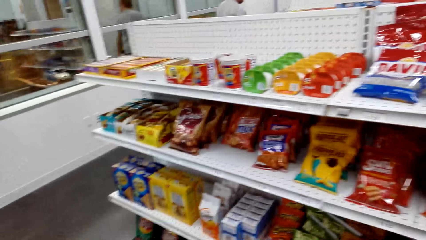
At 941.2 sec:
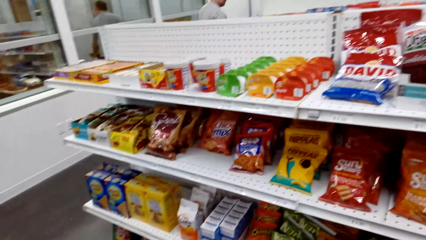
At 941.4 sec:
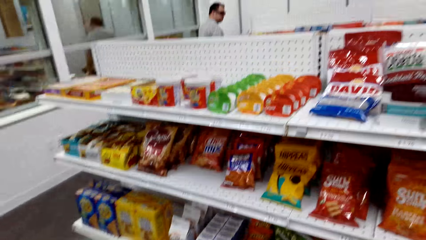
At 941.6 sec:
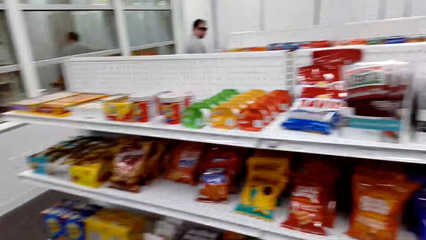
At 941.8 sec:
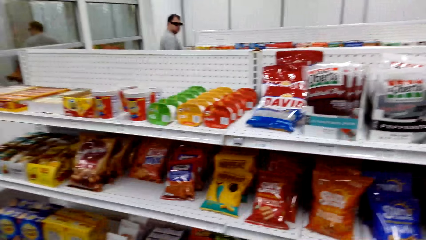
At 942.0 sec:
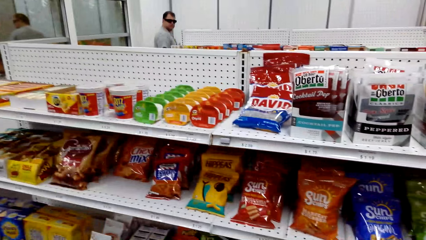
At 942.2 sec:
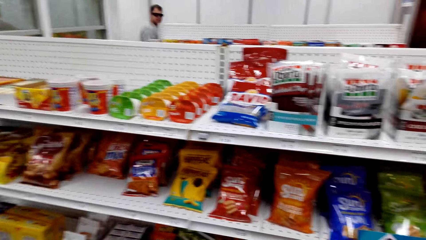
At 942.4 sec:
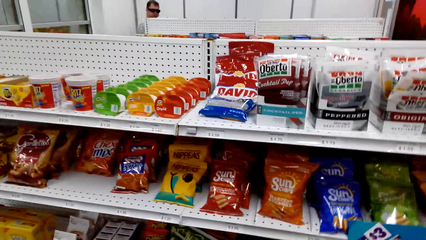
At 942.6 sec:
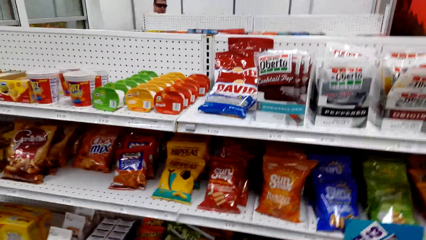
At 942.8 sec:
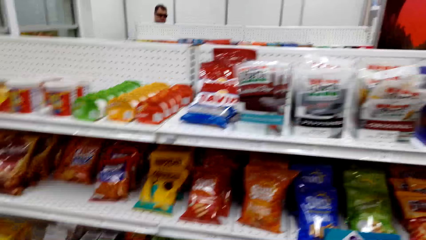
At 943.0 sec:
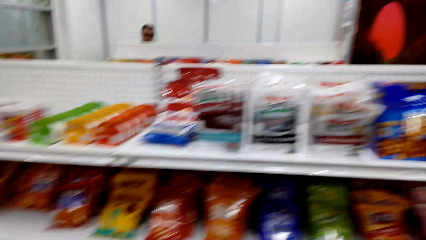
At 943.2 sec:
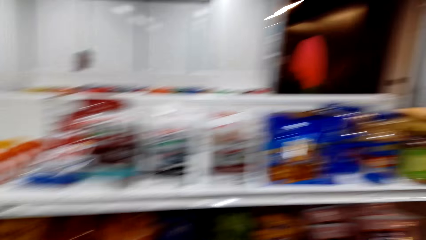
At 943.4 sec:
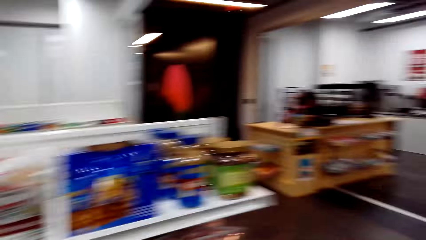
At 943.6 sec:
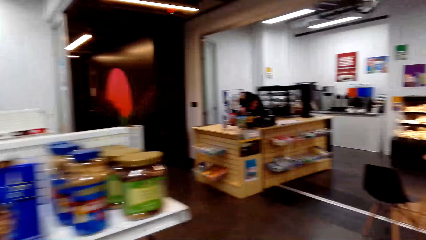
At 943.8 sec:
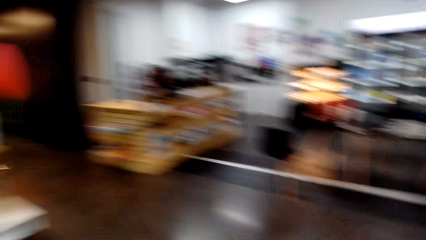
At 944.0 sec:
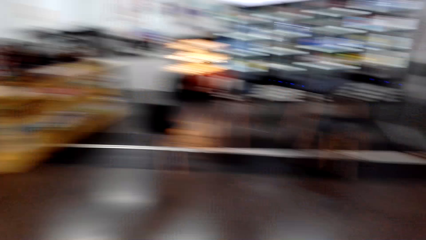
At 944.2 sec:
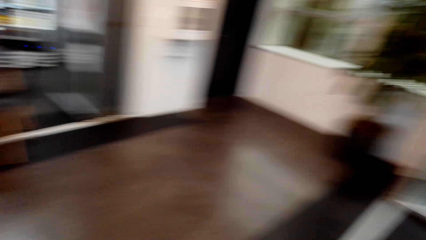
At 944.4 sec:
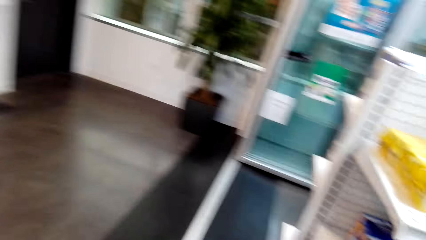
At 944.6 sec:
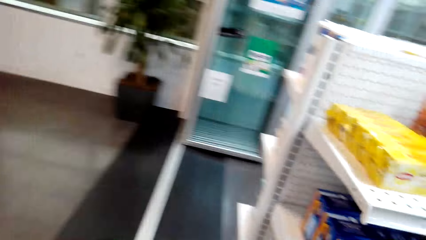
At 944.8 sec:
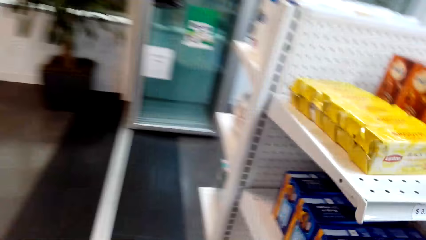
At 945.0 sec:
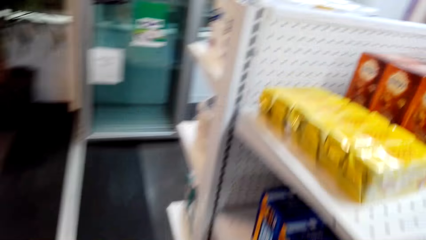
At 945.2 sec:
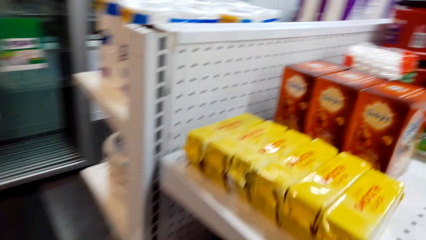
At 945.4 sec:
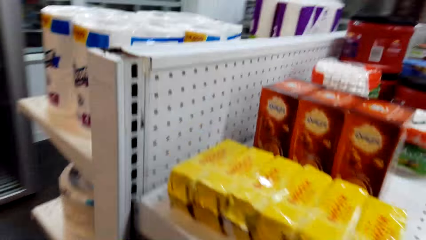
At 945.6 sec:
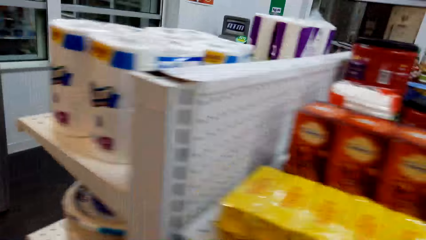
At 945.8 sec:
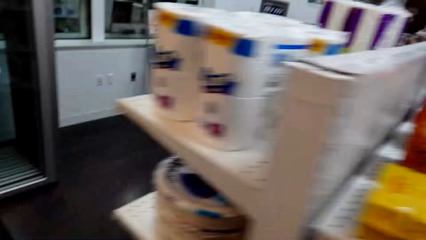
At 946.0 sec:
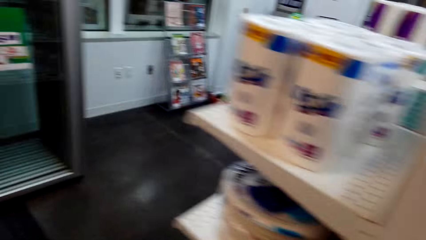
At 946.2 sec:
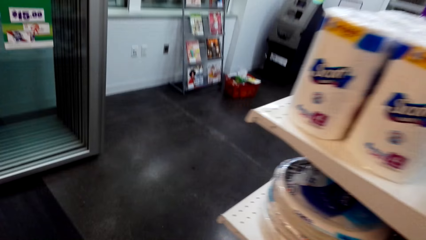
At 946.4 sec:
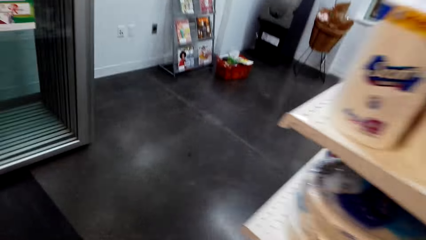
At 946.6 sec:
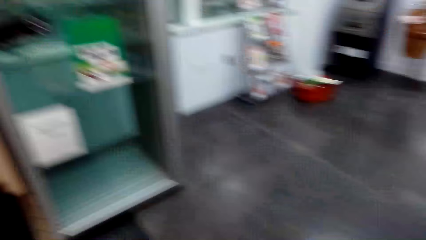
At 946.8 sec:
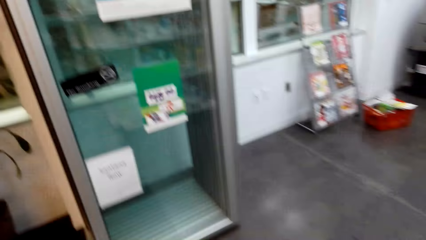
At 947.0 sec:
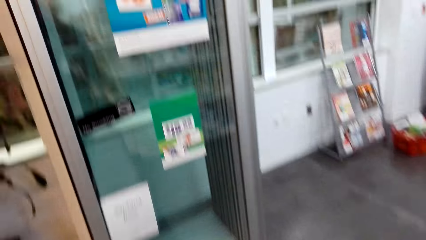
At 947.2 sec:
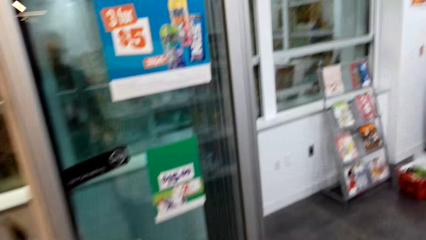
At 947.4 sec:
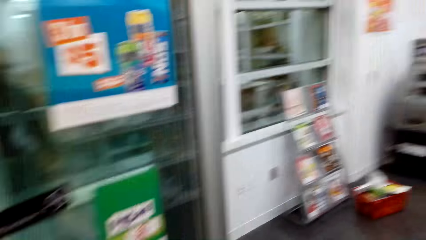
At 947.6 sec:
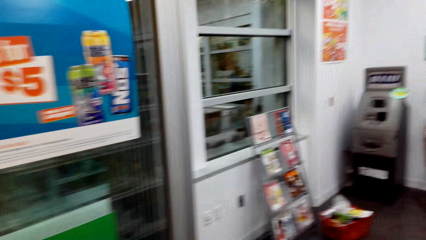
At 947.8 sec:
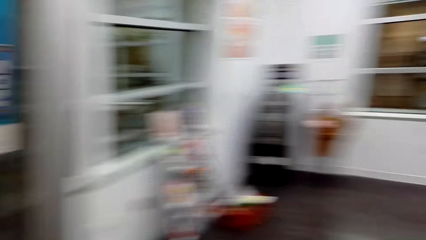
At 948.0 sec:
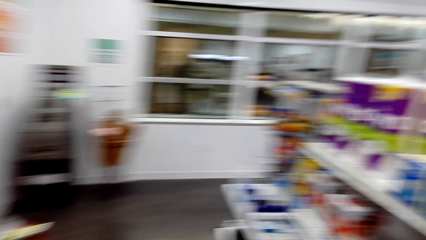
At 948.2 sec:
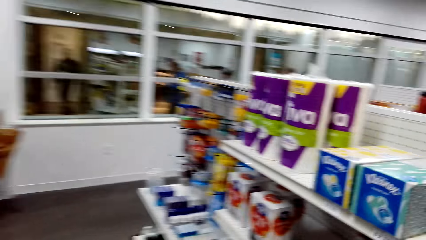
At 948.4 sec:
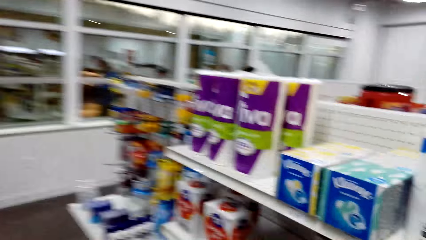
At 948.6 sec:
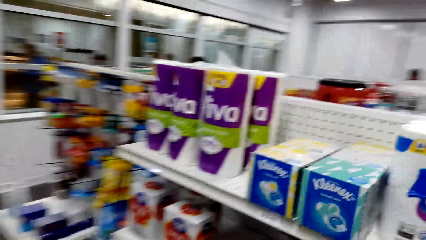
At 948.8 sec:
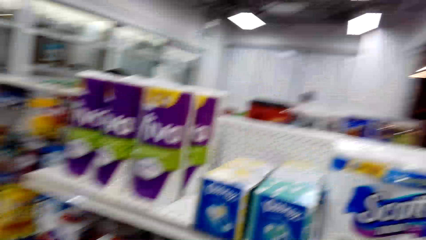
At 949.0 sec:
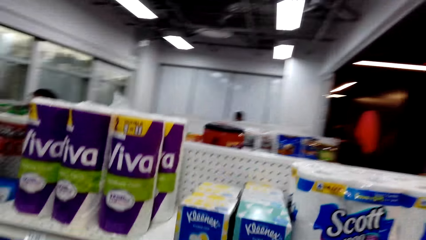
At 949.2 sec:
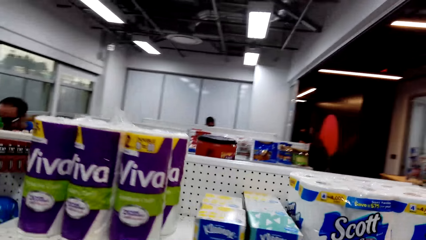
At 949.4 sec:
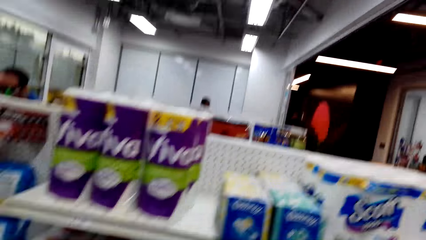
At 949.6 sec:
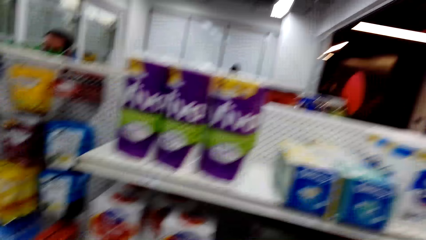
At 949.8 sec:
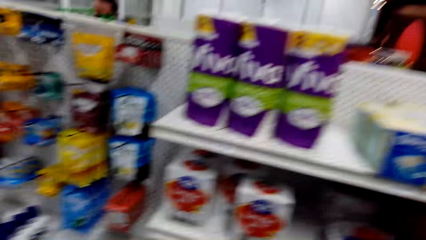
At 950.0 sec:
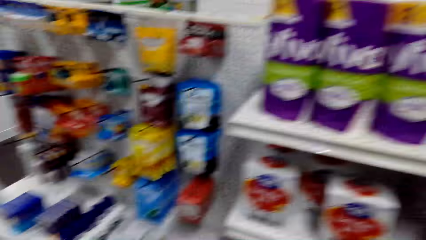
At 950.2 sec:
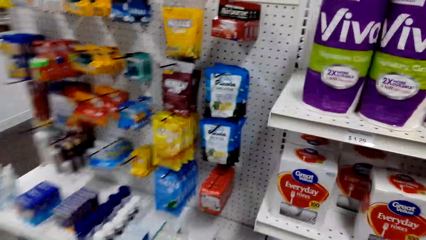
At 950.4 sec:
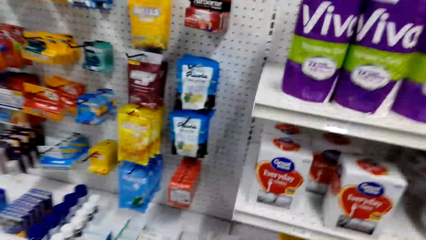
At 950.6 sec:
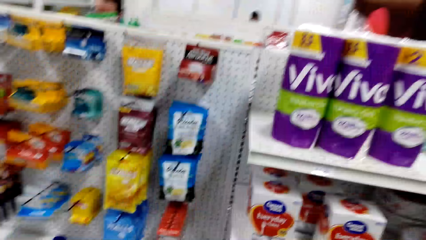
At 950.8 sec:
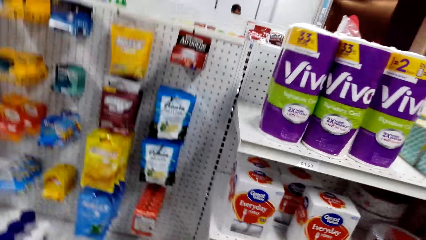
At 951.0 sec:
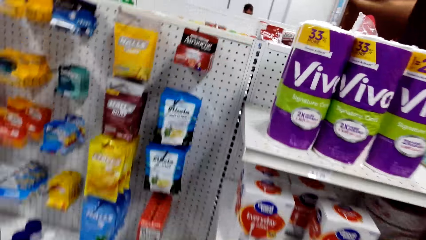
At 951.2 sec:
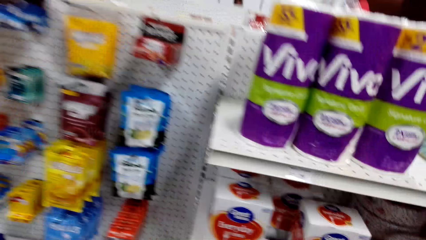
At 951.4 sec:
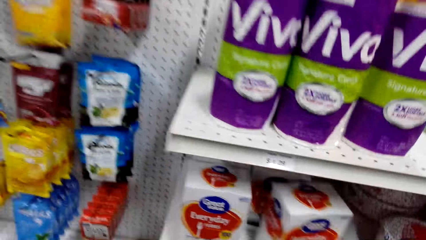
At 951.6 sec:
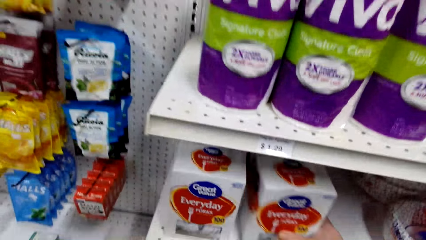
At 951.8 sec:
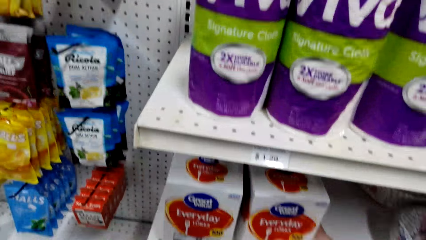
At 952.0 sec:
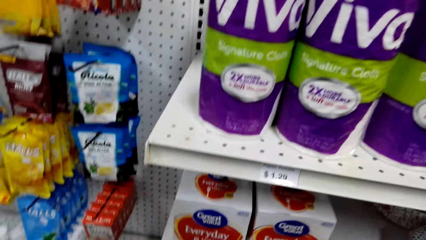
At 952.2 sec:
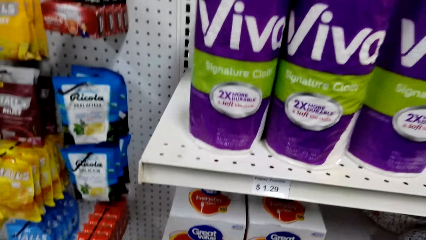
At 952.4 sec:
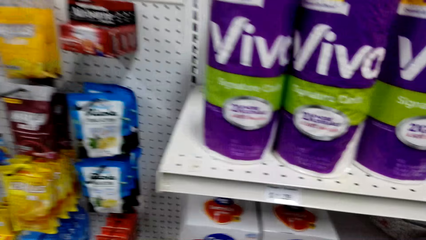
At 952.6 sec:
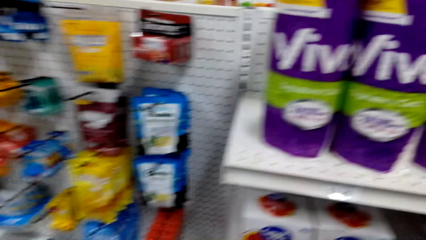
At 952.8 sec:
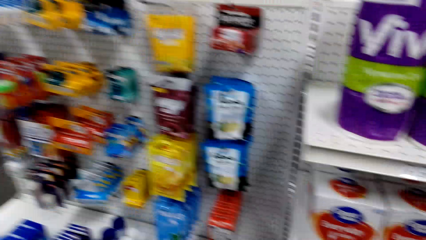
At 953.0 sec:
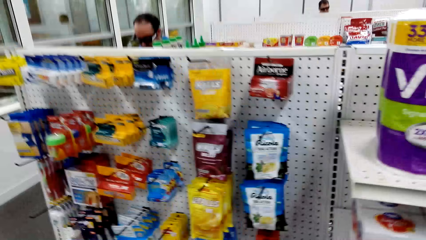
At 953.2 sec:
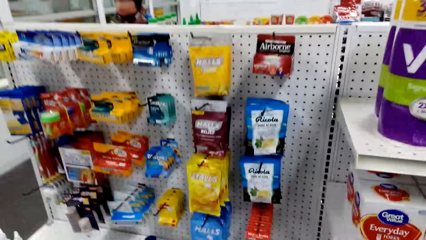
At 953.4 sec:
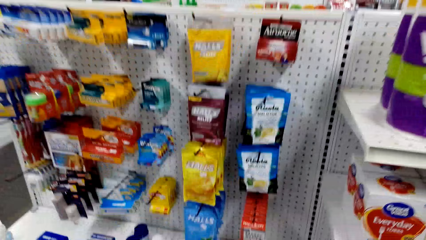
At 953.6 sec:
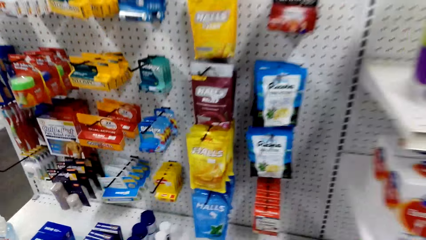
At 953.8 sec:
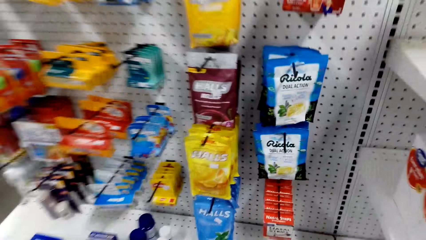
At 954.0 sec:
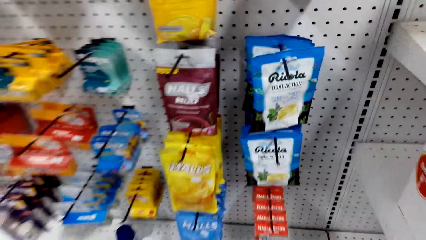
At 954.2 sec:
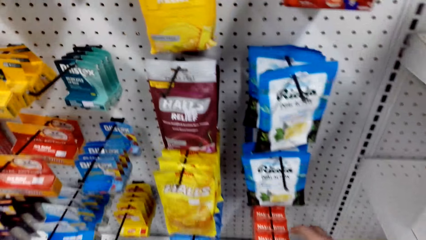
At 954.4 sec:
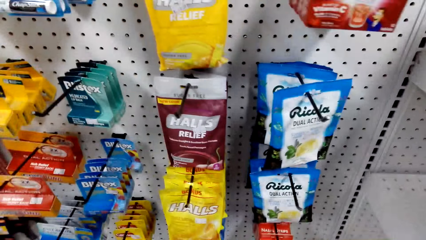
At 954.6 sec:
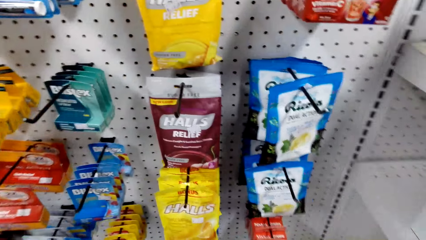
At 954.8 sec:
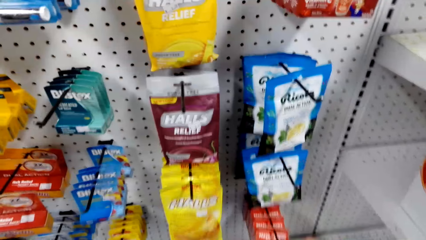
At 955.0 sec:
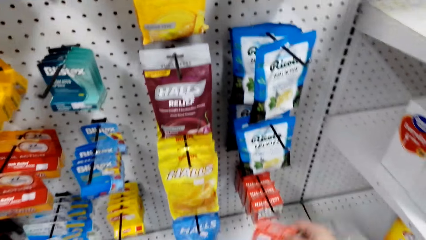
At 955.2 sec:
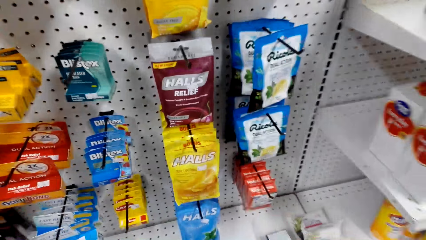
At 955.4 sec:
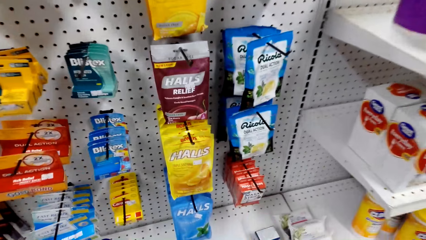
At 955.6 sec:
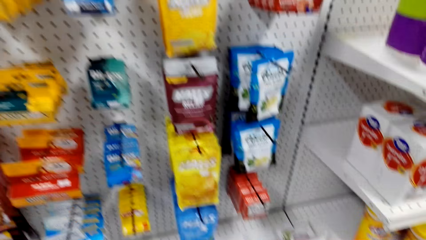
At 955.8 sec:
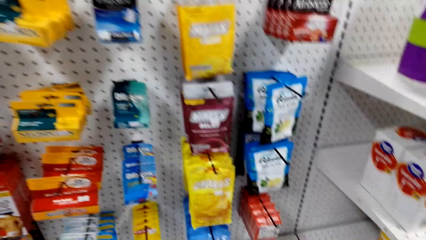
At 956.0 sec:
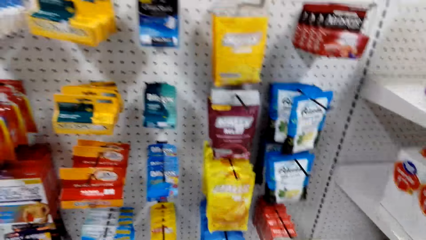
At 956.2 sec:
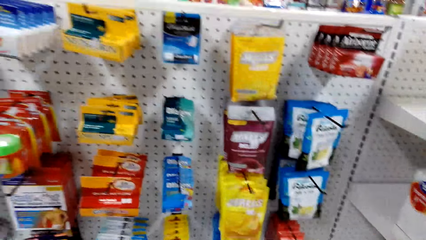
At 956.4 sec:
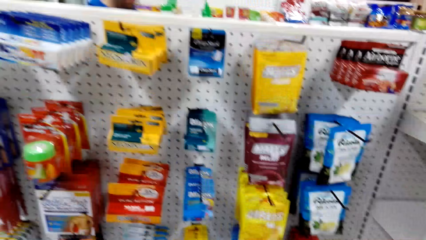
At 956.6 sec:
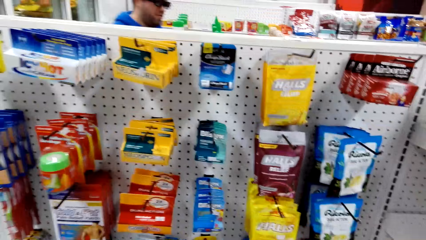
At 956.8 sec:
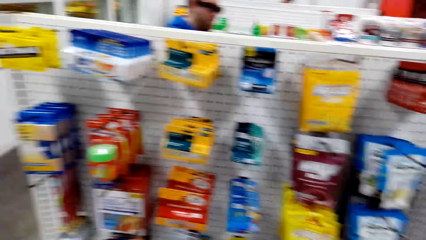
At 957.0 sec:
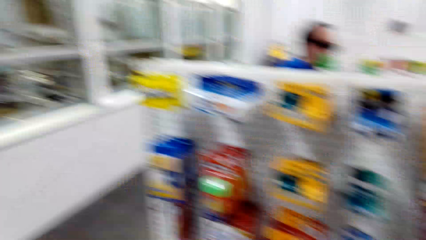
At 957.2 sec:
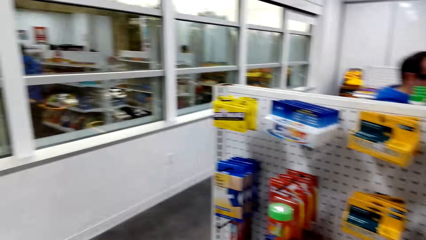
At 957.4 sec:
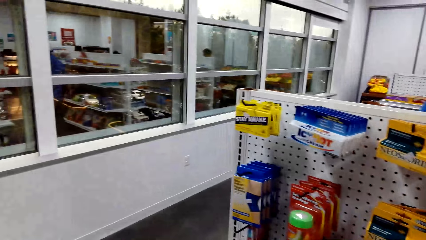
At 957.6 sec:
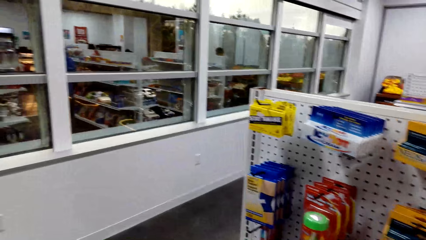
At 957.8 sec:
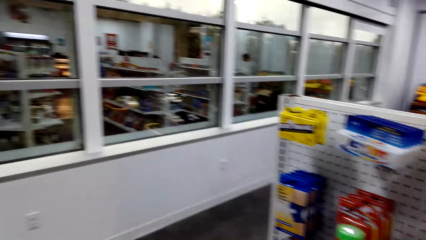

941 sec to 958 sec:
The first person walks in the supermarket. The camera wearer walks in the supermarket. They look around. They move serviettes in the shelf. They walk in the supermarket.
